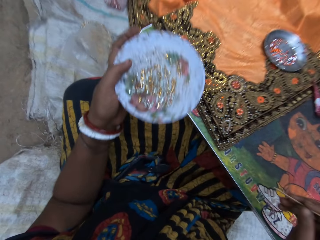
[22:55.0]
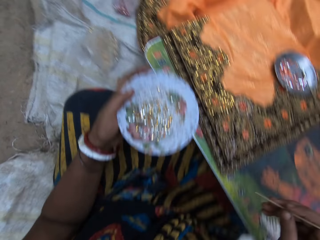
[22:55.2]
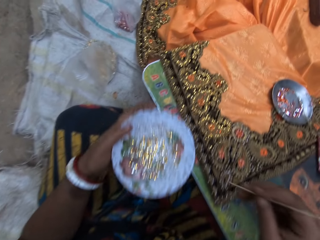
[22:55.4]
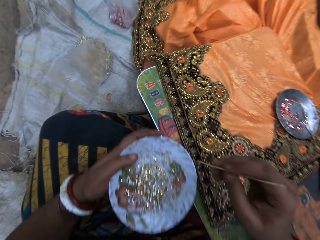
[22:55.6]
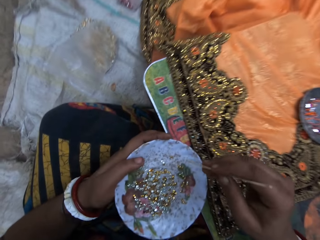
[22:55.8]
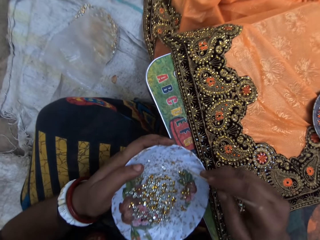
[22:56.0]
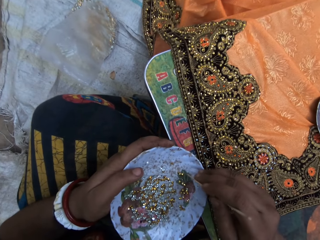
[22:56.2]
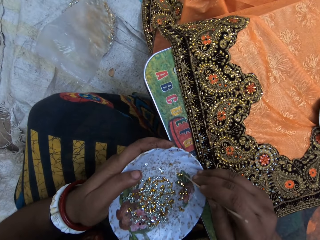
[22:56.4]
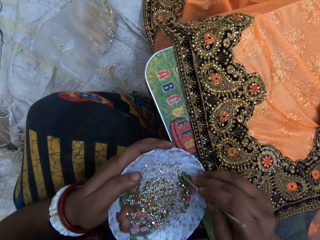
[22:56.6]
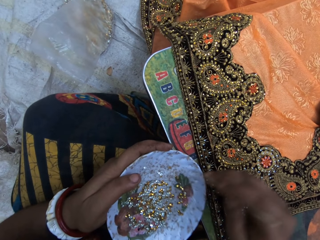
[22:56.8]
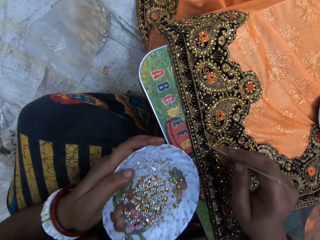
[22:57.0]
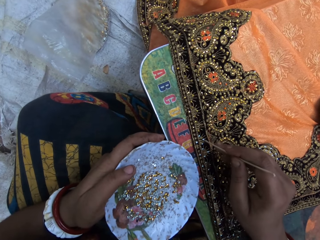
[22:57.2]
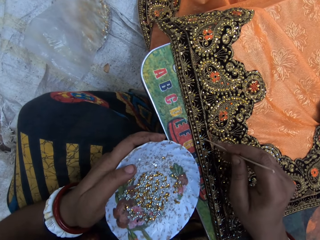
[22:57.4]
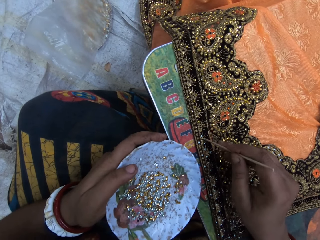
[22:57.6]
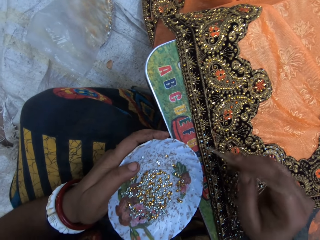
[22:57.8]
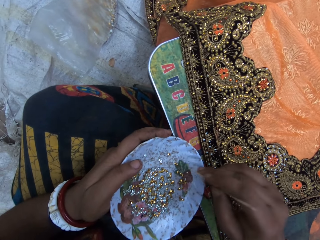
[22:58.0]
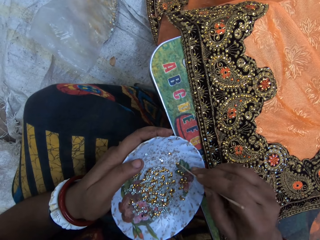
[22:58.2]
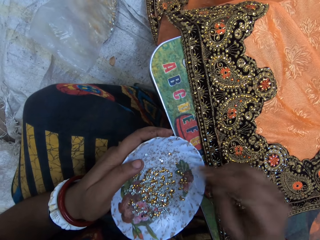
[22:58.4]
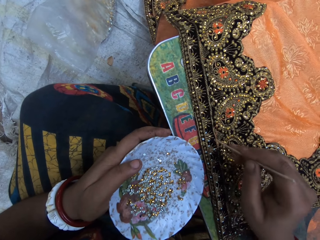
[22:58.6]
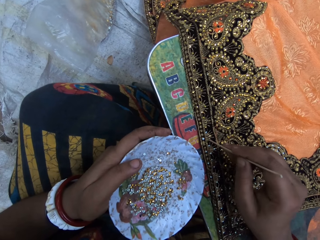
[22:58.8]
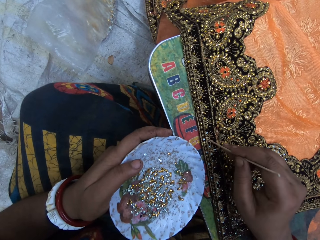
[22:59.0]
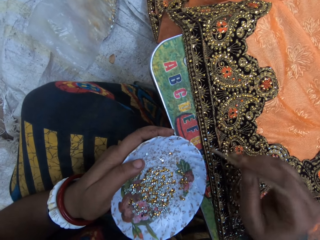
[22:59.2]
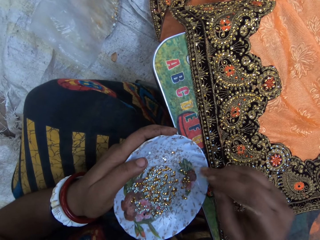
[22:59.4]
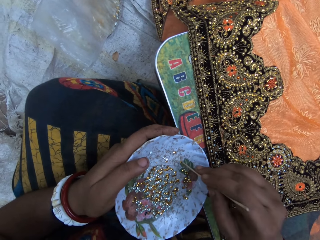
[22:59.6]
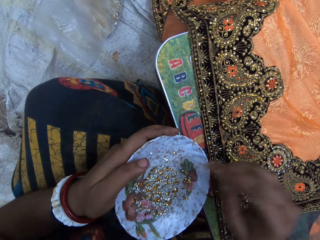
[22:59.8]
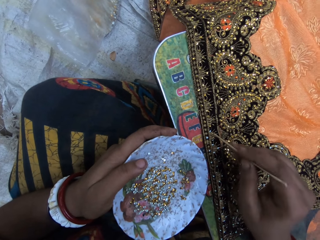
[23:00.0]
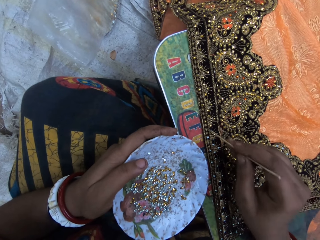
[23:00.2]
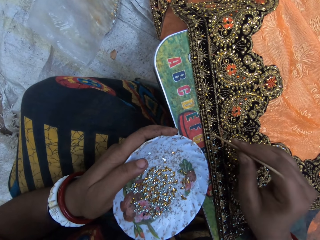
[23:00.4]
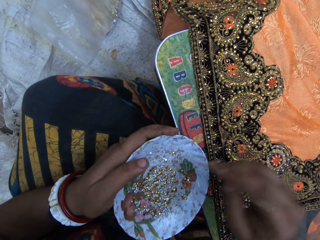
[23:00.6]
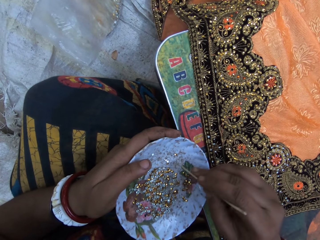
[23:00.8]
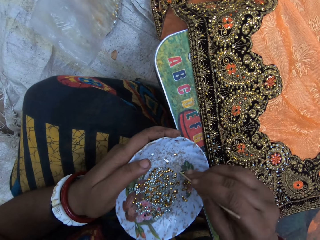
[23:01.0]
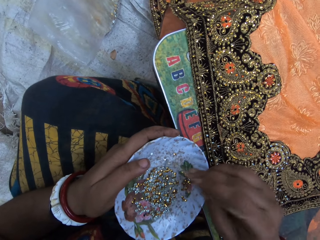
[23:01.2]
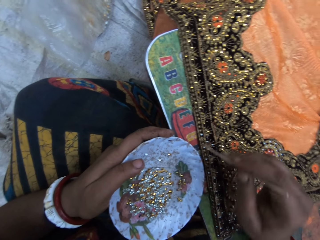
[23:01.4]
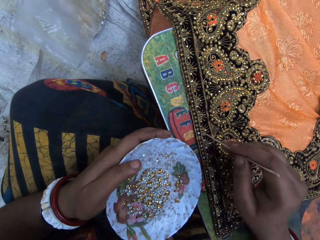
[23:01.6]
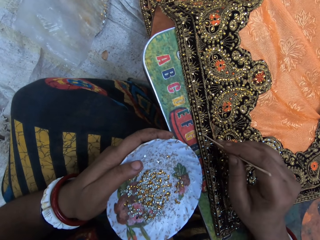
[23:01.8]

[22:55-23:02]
The camera wearer transfers cloth stones from the plate in her left hand to the cloth with the jewel picker in her right hand. She decorates a saree with glitters.

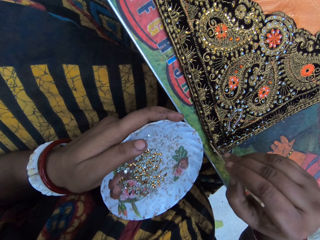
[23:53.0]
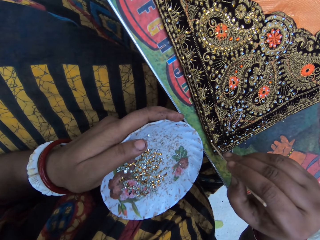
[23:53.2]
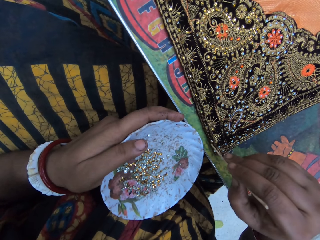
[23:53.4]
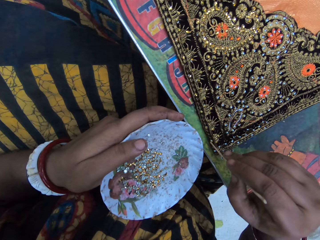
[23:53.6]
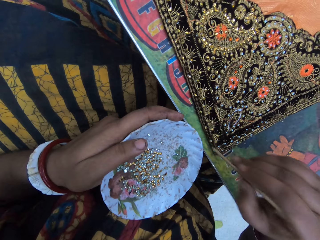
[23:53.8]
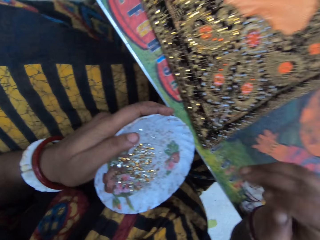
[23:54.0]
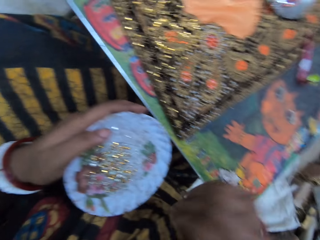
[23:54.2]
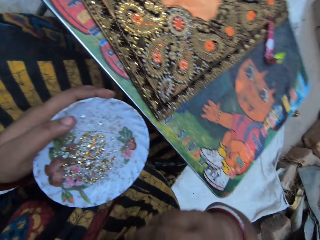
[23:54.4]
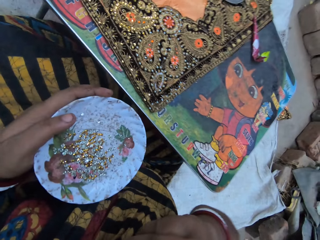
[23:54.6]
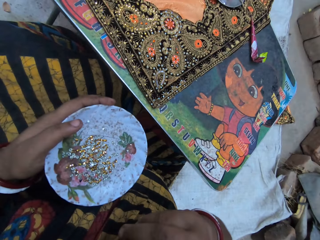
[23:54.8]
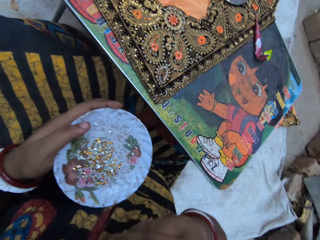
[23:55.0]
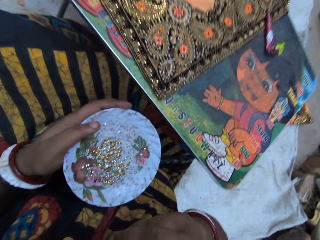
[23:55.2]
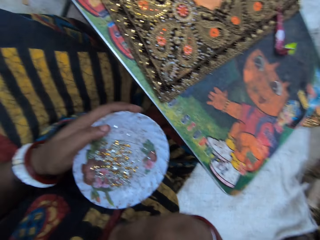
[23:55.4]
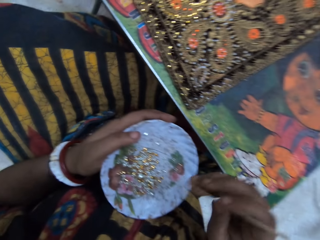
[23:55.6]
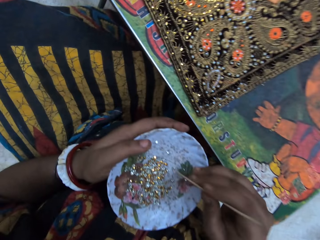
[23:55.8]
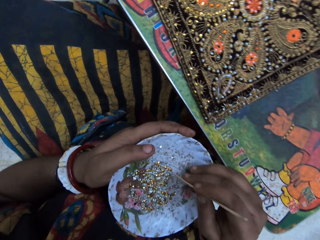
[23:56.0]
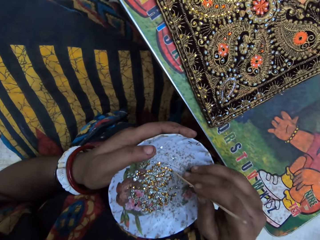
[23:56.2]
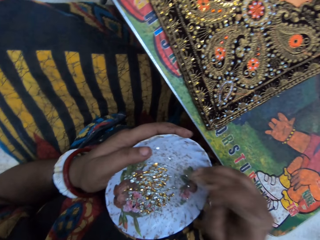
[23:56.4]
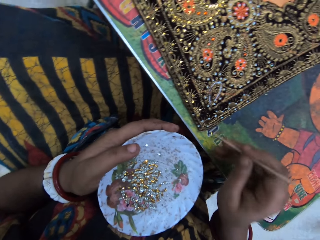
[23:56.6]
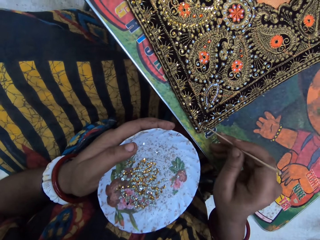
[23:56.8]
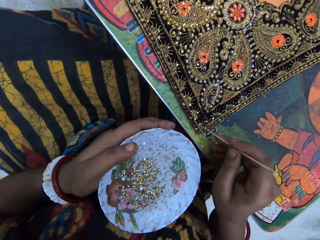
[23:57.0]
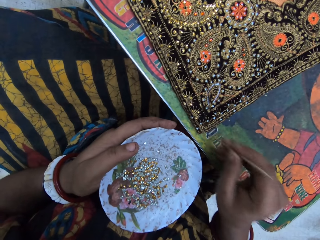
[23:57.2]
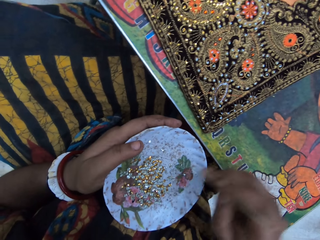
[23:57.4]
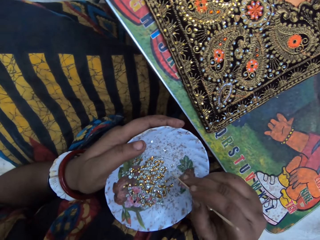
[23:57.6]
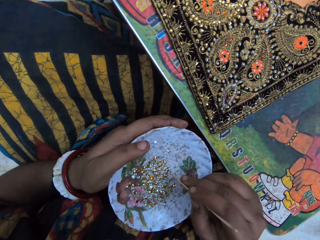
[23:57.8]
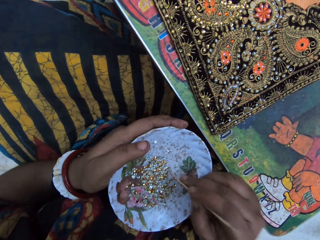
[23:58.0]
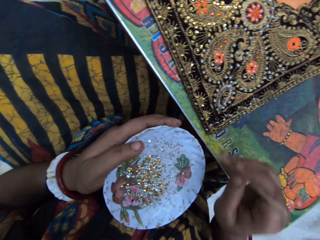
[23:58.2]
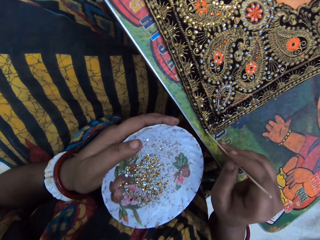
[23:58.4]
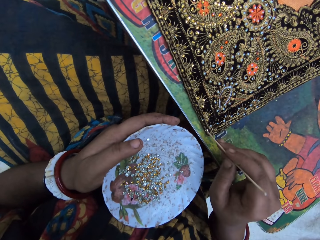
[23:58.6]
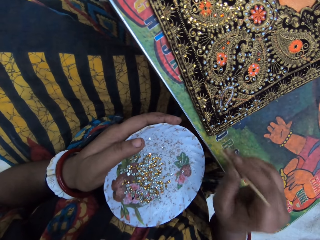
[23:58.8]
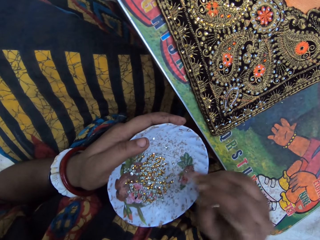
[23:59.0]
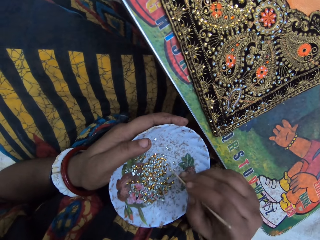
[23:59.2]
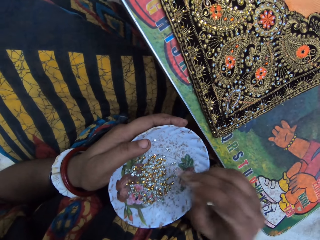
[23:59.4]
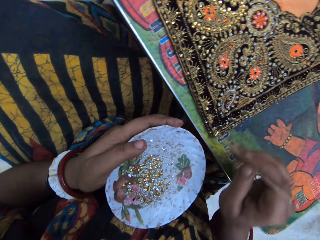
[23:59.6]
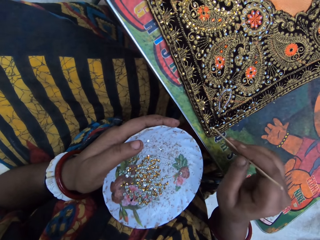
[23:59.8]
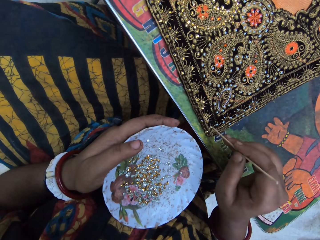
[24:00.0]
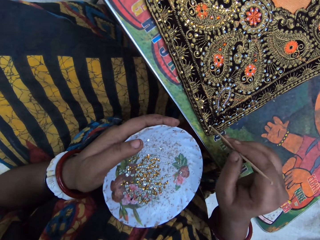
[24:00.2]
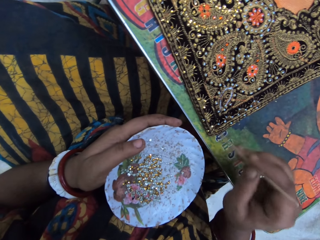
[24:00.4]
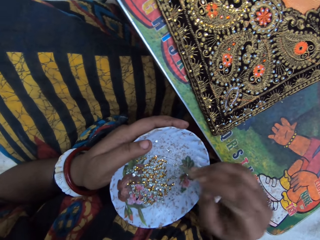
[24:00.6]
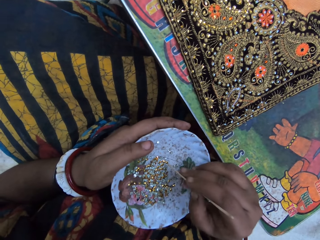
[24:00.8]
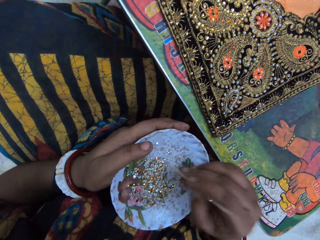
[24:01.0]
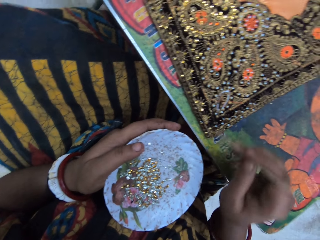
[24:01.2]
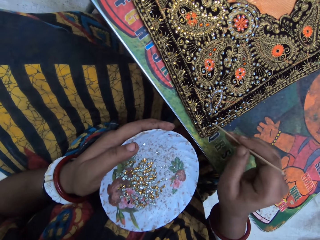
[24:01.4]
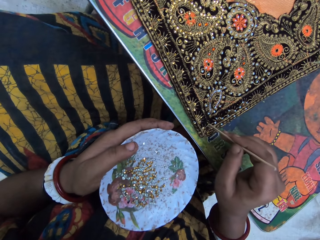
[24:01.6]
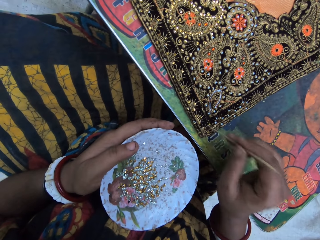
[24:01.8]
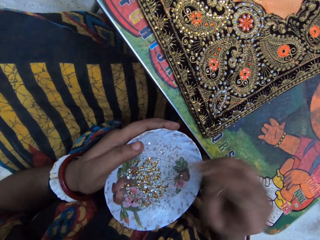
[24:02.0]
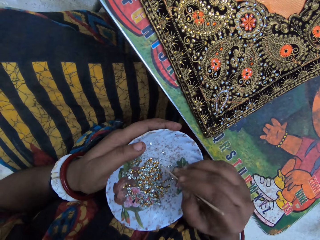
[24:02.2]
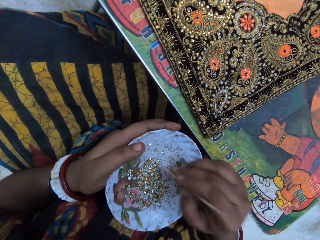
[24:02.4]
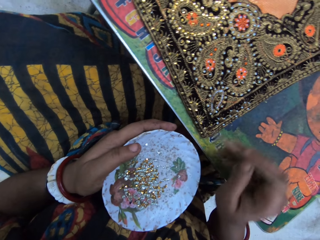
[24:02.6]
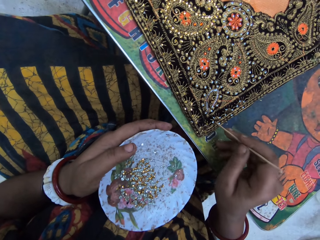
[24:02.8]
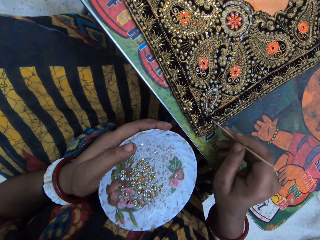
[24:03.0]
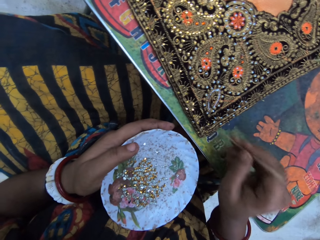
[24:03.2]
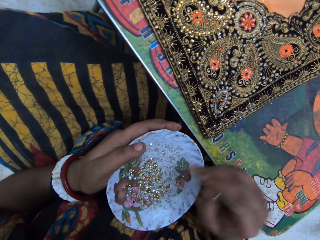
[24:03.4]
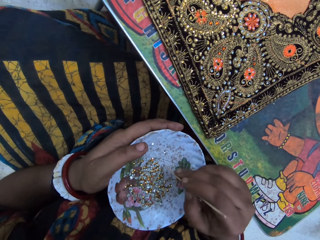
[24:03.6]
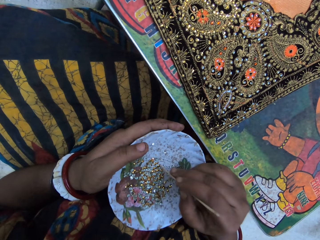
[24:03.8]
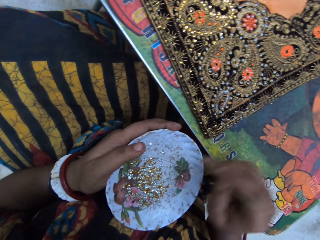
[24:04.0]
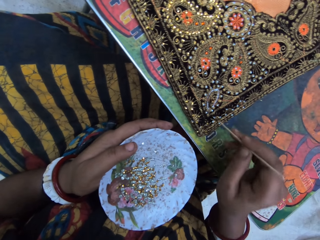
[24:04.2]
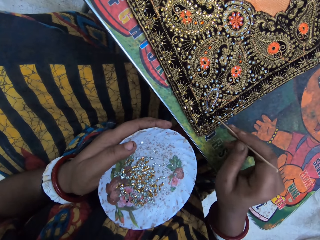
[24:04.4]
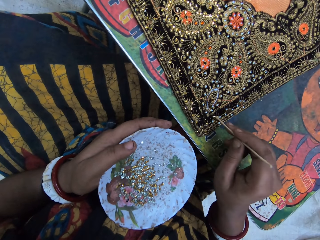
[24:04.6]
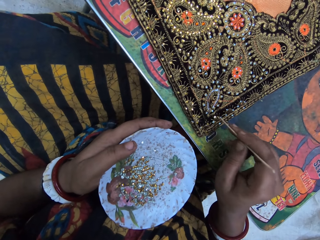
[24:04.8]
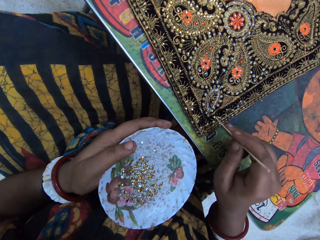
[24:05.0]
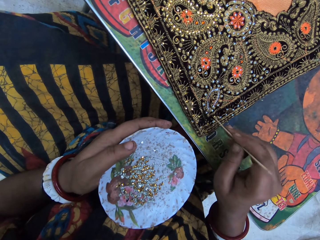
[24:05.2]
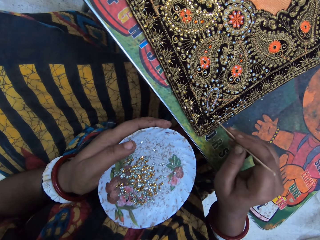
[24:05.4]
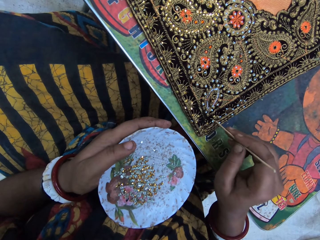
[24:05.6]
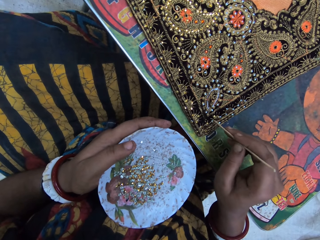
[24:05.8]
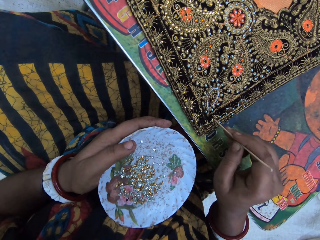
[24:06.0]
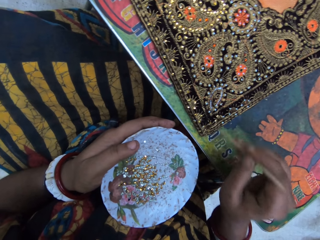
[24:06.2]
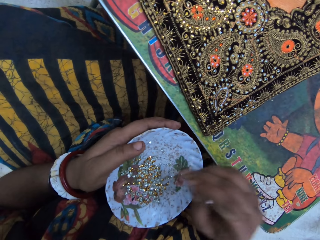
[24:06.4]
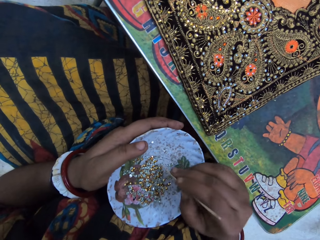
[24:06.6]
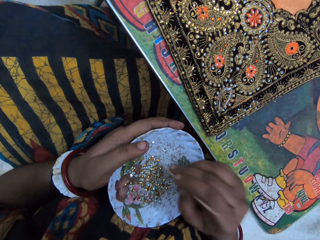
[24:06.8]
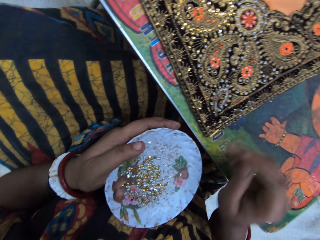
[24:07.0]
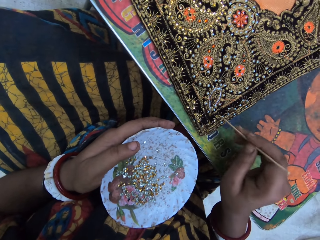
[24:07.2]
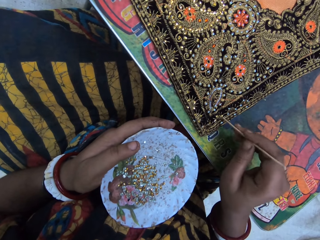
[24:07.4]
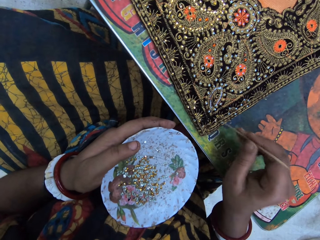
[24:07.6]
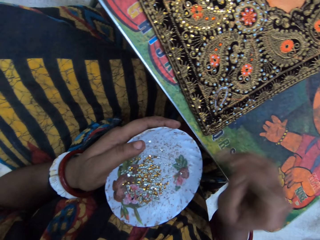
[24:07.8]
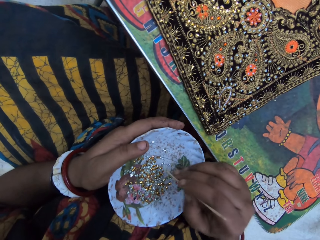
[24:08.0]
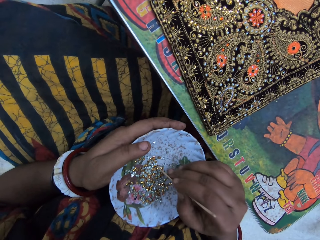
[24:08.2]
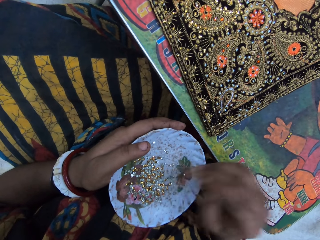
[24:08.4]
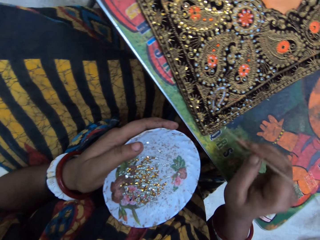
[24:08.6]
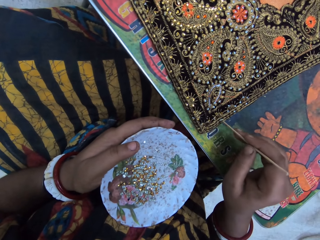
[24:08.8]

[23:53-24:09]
The camera wearer touches her face with her right hand. She transfers cloth stones from the plate in her left hand to the cloth with the jewel picker in her right hand.
